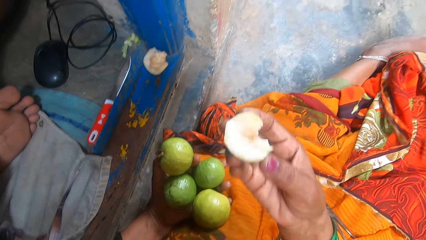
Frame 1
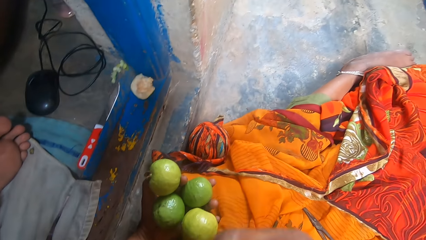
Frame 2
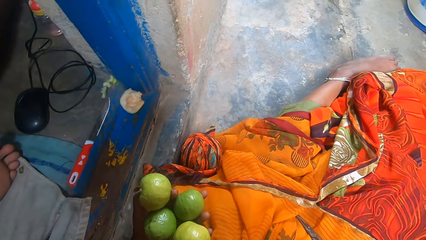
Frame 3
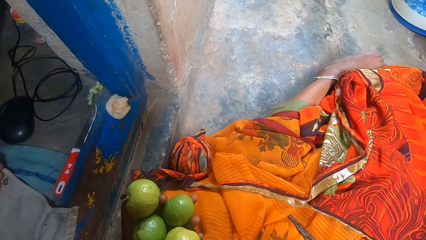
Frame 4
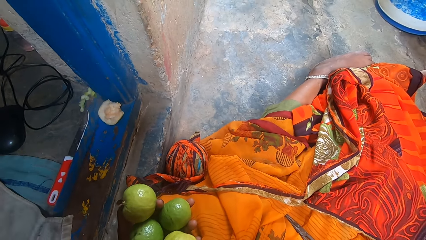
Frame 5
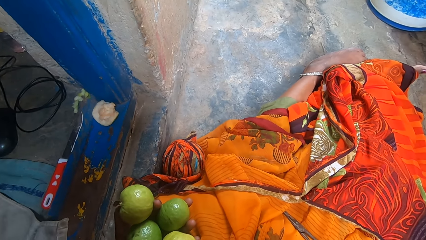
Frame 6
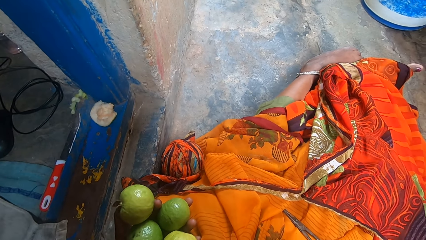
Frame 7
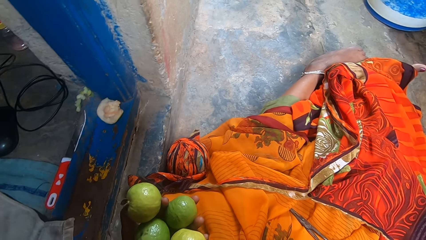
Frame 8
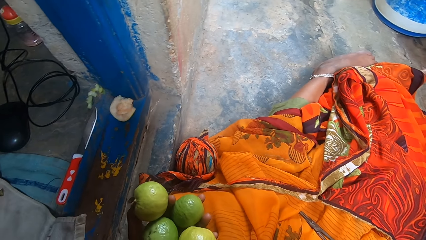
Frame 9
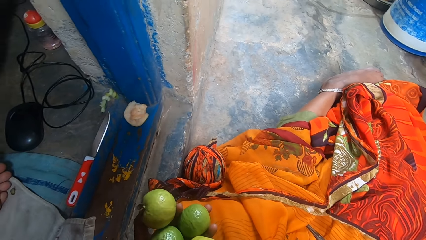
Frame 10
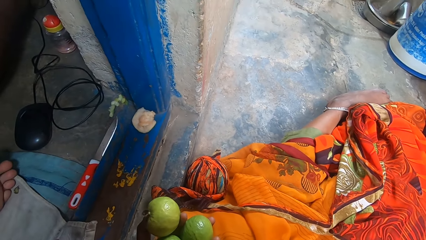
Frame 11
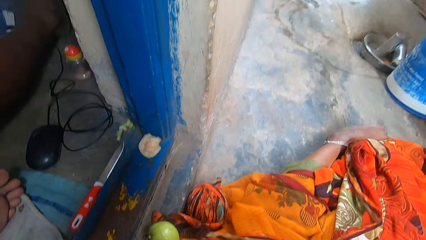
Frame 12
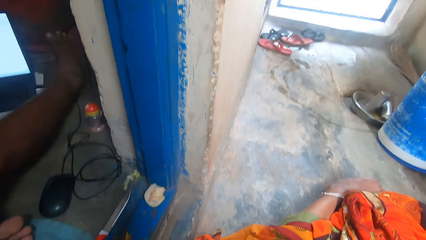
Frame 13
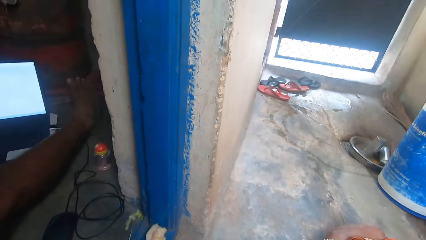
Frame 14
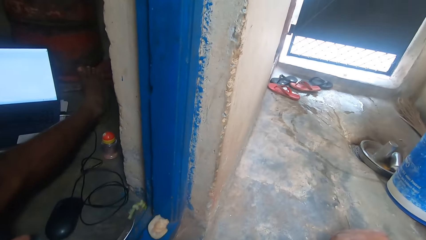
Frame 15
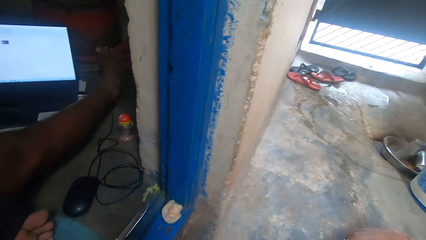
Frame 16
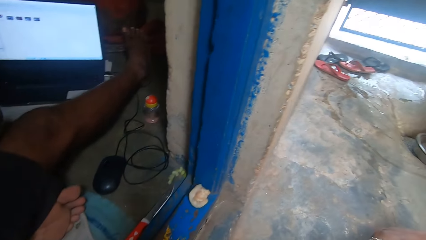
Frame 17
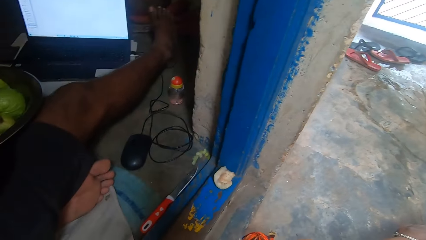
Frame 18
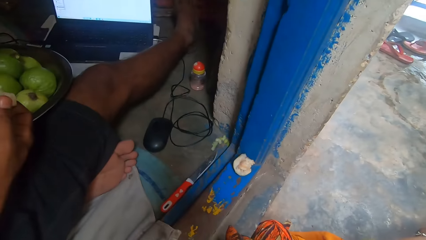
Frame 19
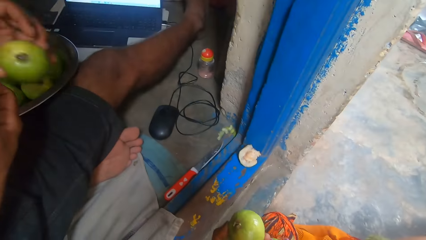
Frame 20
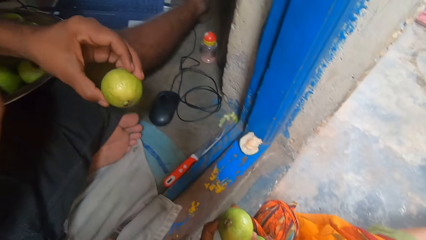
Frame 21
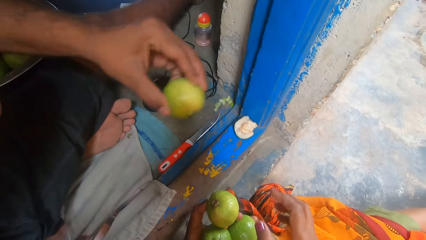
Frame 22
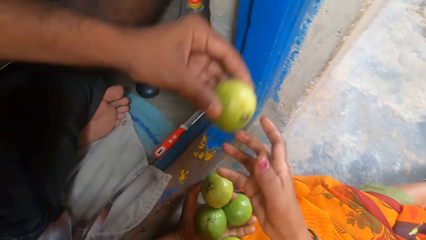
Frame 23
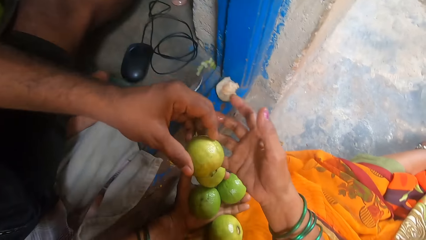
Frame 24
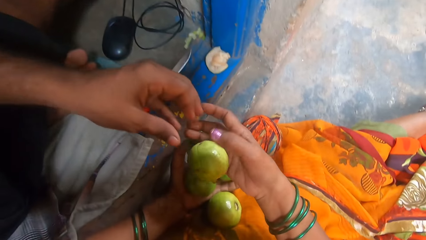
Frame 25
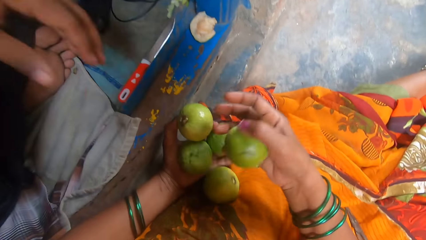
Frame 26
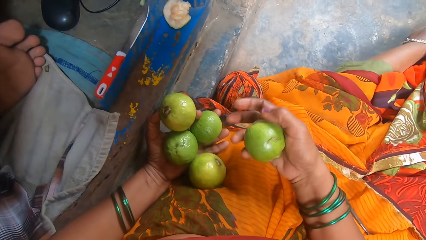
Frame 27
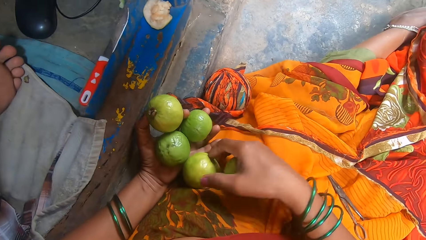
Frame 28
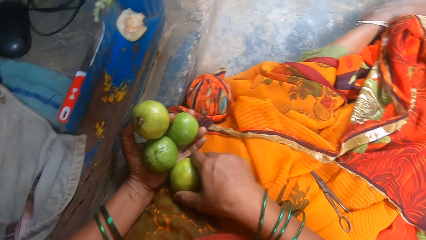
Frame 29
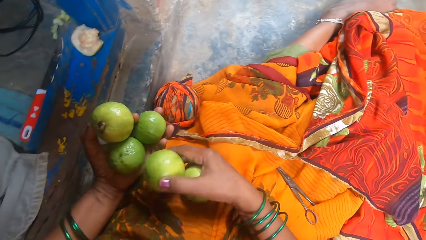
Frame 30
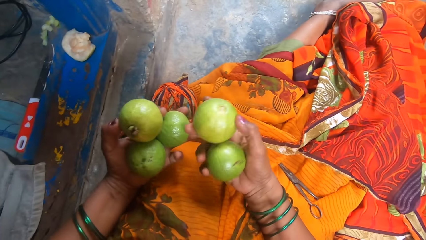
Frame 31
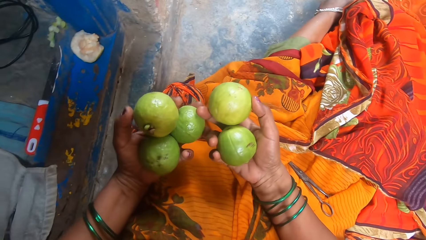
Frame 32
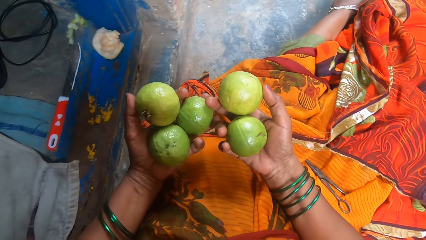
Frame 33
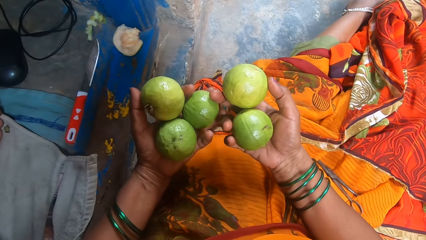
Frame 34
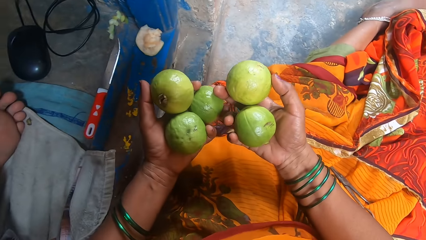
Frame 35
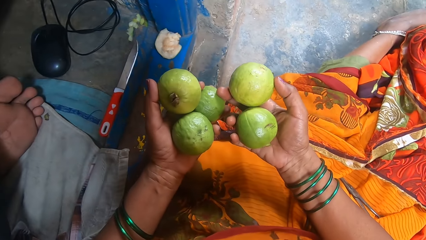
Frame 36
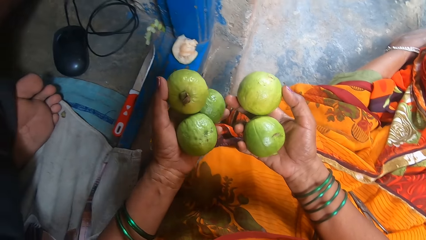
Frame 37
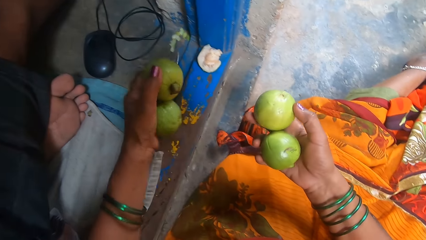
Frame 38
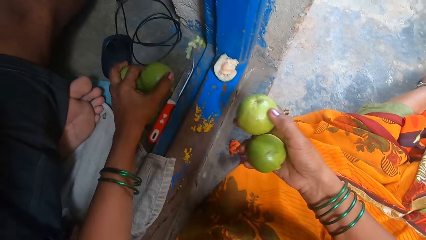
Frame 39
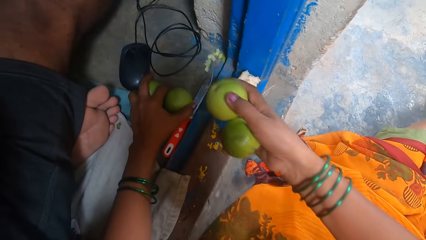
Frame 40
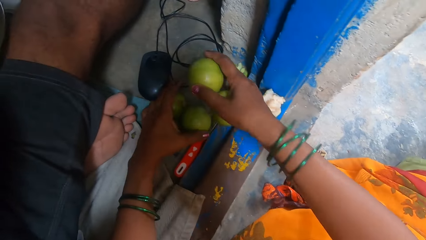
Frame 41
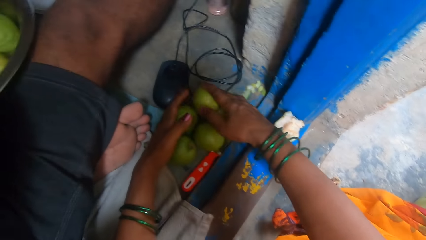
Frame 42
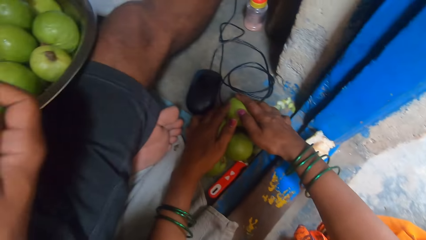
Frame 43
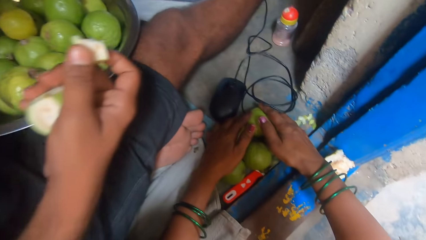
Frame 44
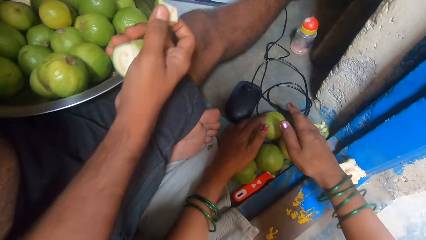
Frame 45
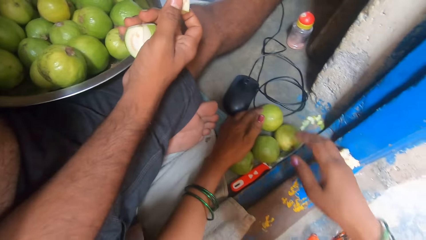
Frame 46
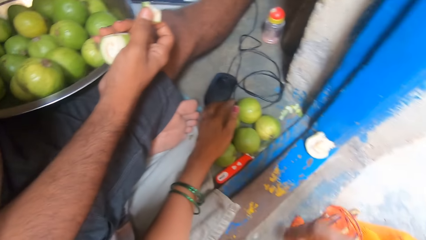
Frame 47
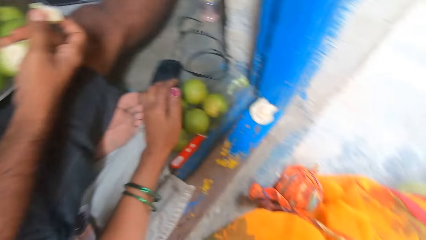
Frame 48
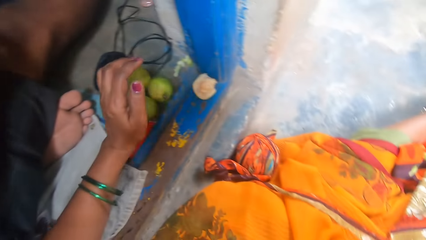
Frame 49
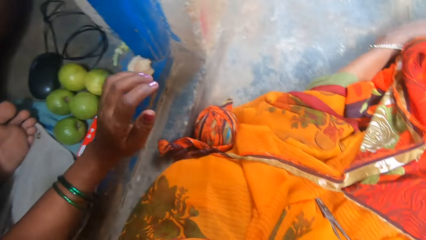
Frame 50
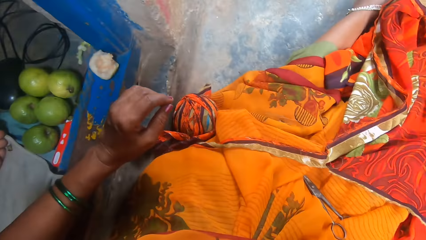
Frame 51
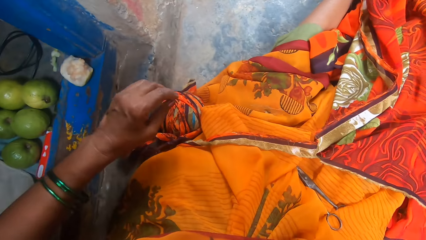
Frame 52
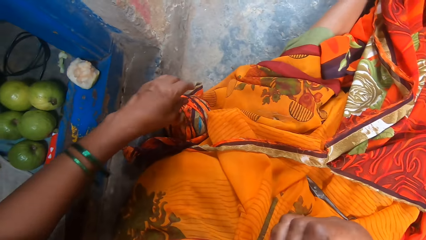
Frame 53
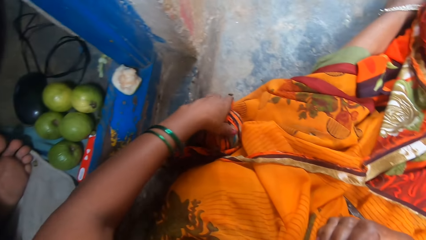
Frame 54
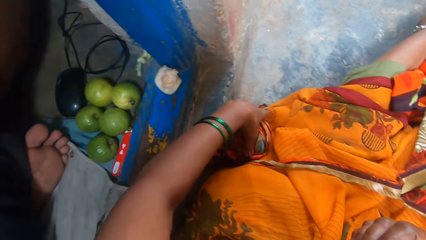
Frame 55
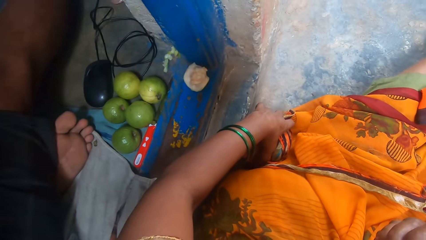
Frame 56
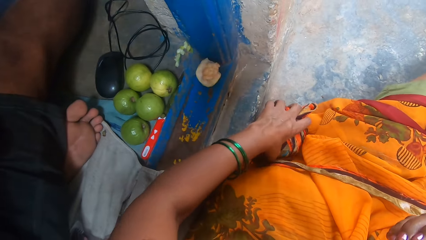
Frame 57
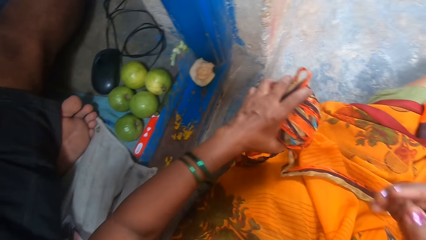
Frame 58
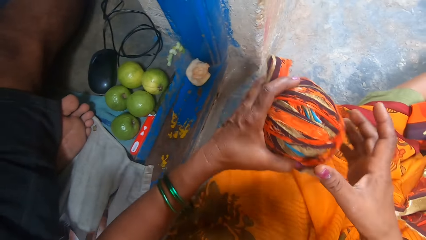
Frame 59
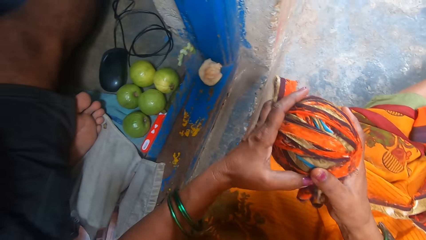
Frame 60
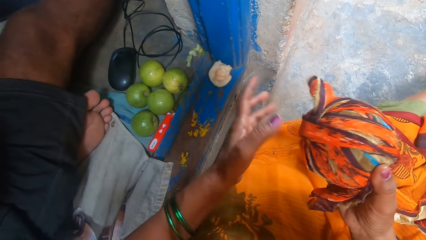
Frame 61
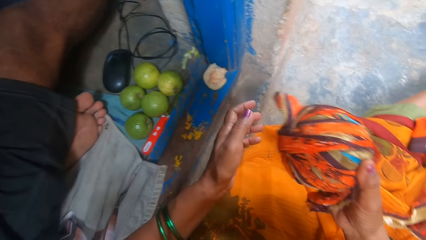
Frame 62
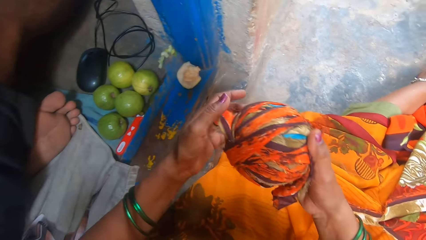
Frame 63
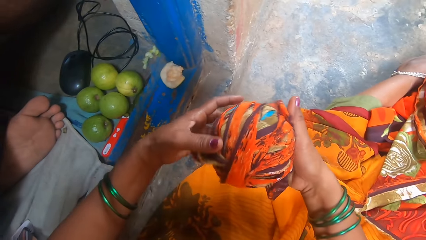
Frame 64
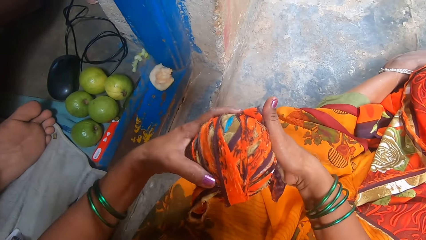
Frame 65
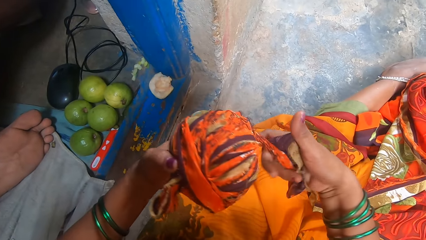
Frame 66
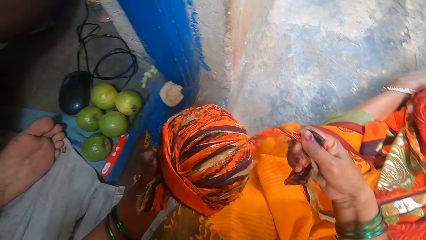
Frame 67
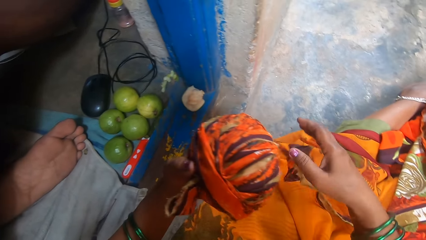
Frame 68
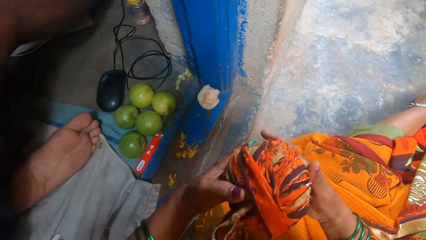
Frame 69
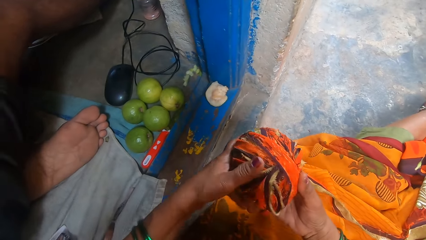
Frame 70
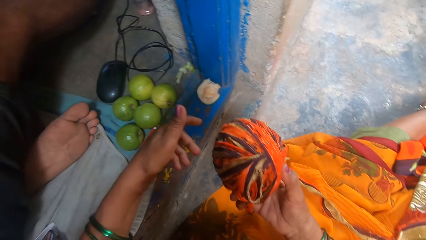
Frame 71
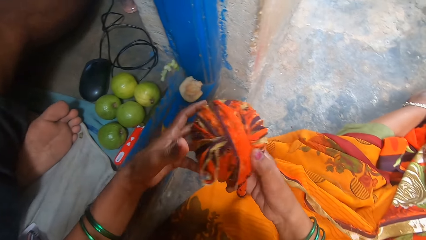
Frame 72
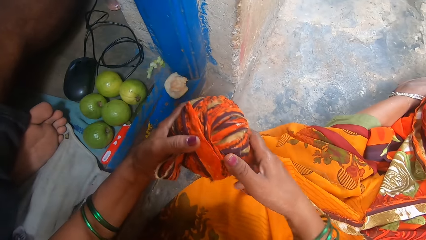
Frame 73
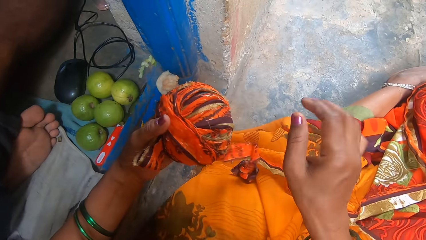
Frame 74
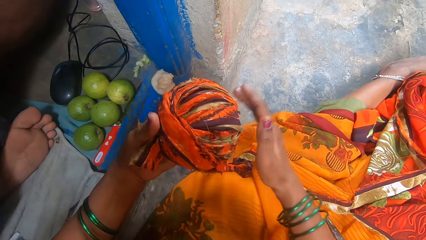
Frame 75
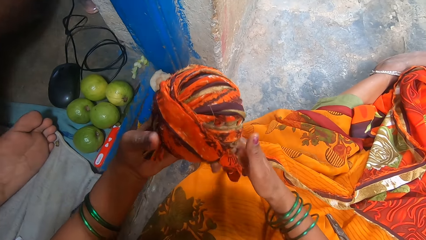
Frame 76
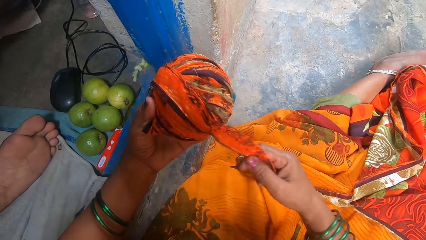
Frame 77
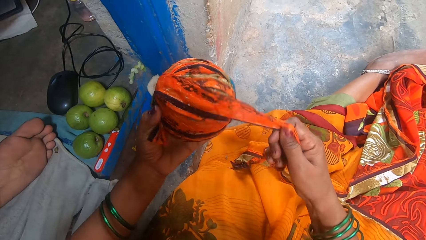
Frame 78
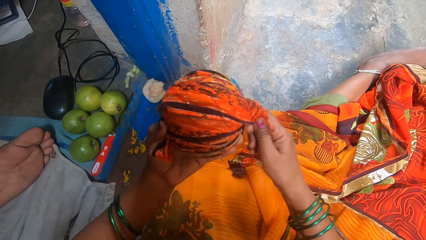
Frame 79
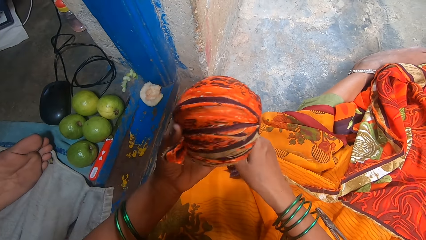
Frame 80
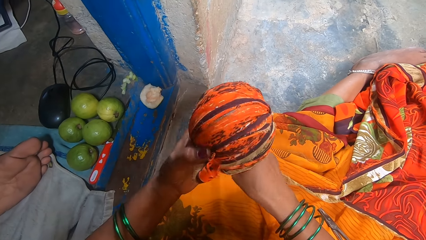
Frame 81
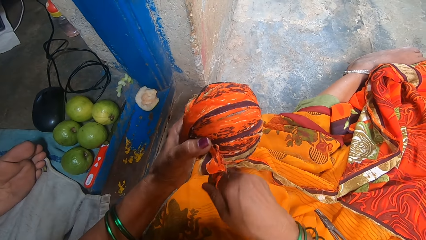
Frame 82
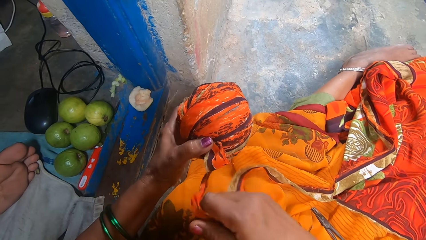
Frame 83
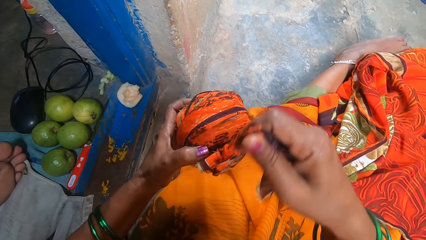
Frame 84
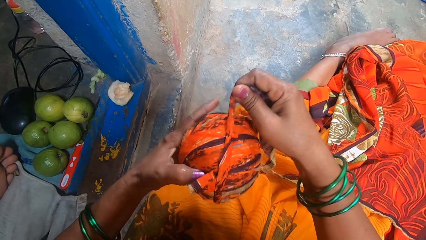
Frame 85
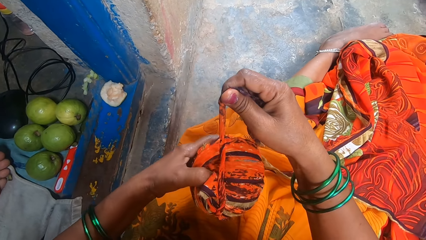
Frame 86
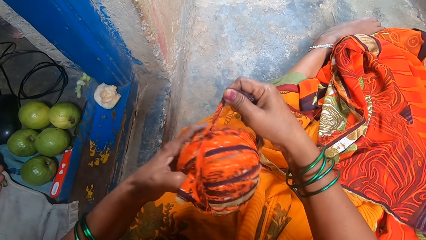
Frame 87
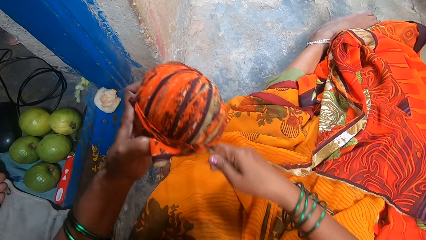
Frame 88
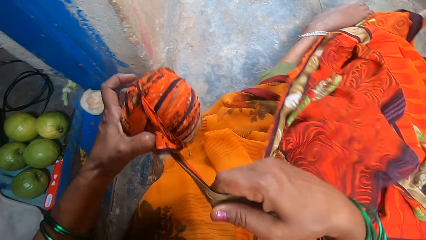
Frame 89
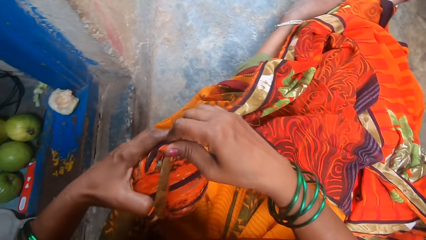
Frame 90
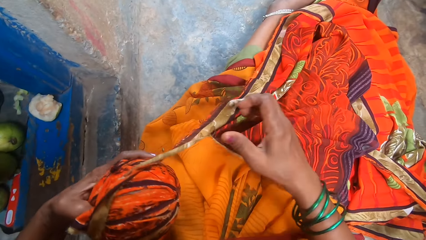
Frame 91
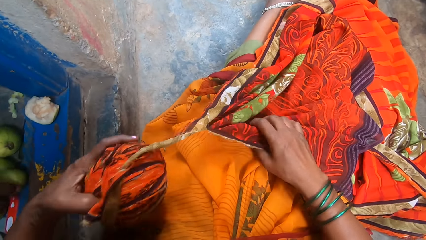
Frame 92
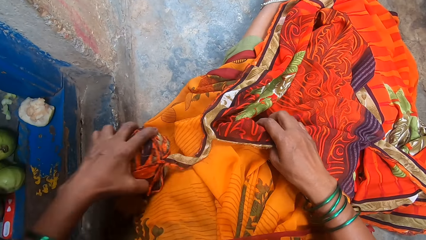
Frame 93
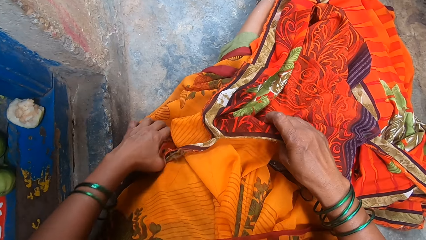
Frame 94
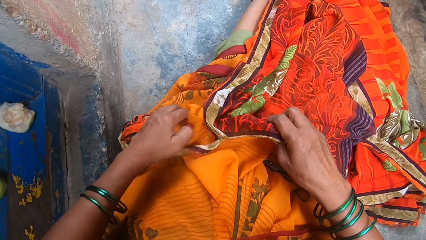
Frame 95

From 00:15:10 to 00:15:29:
The camera wearer eats the guava. They look around the room. A man gives the camera wearer the guava. The camera wearer holds the guavas and puts down the guavas. The man eats the guavas. The camera wearer holds the yarn. They pick a cloth garment, roll the cloth garment and fold the rope.
